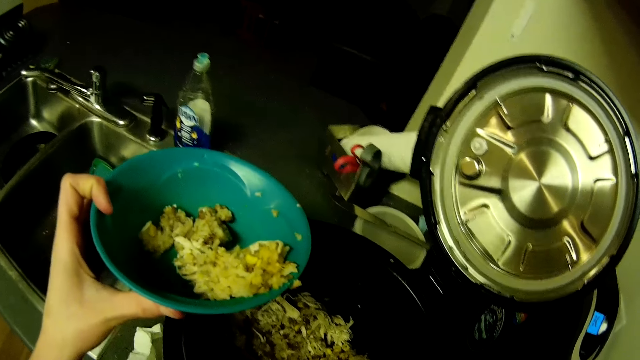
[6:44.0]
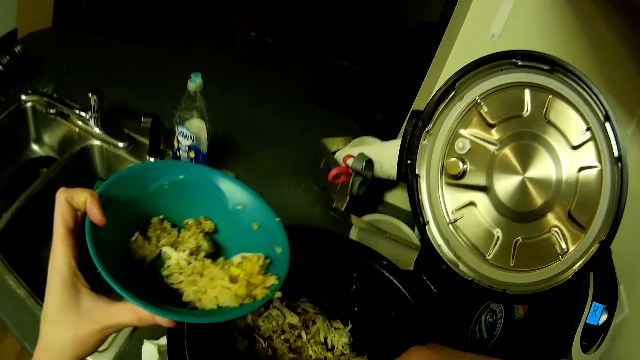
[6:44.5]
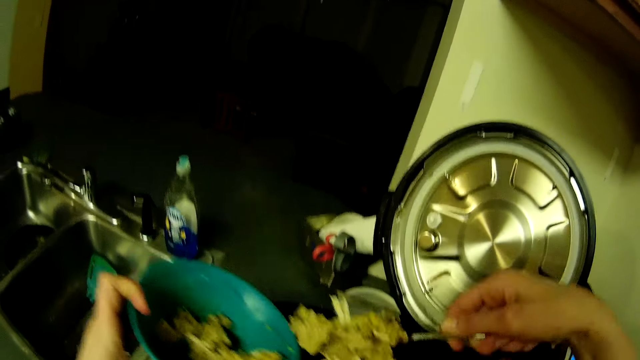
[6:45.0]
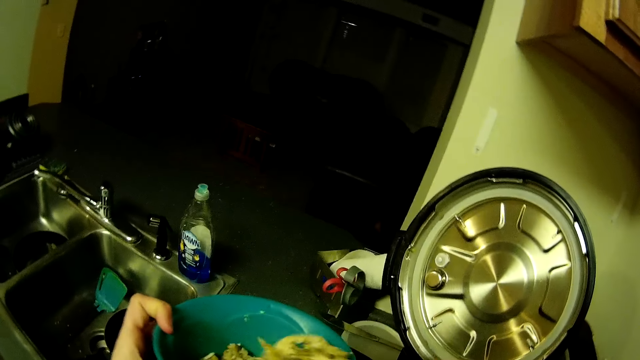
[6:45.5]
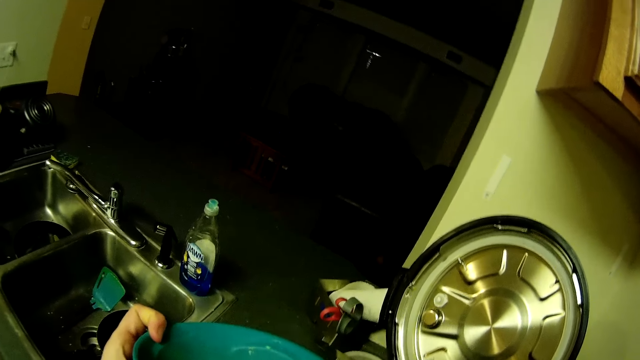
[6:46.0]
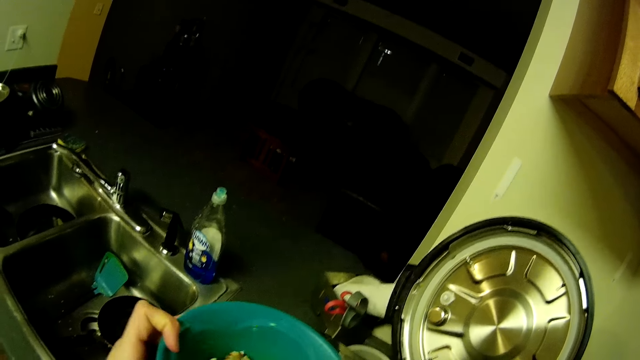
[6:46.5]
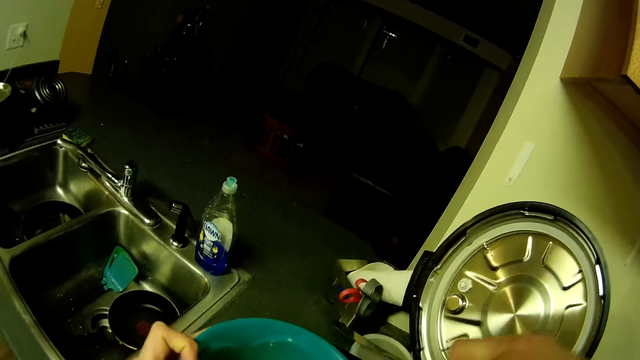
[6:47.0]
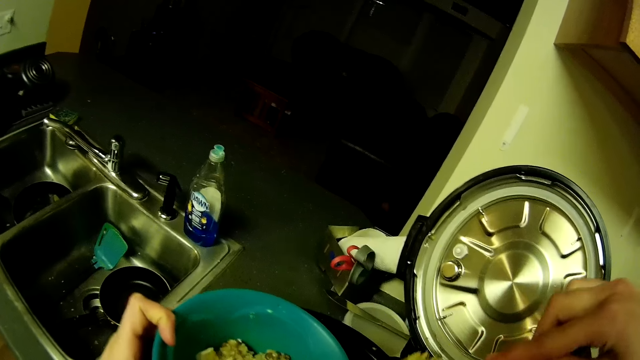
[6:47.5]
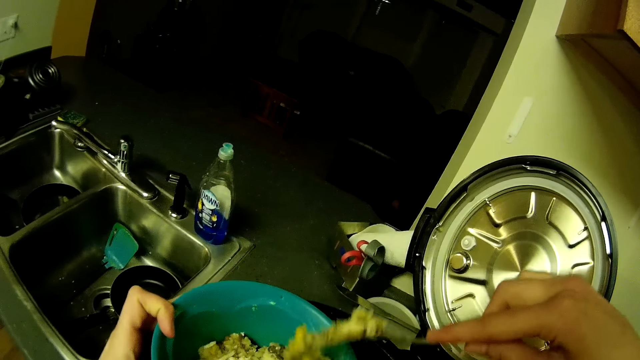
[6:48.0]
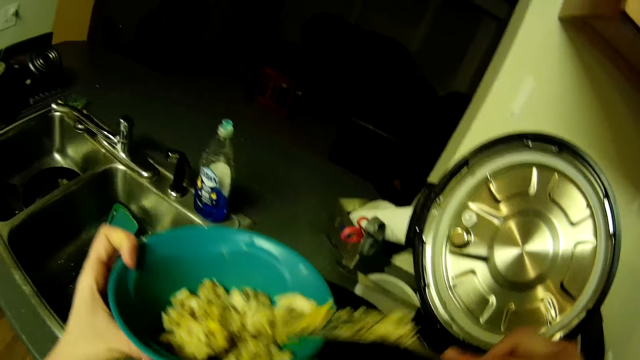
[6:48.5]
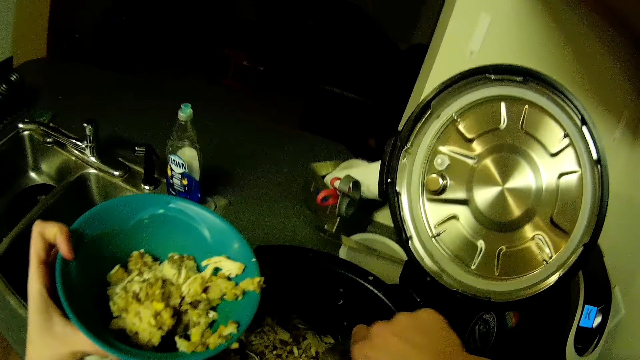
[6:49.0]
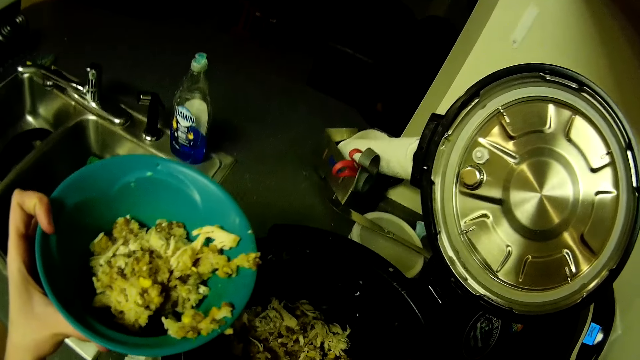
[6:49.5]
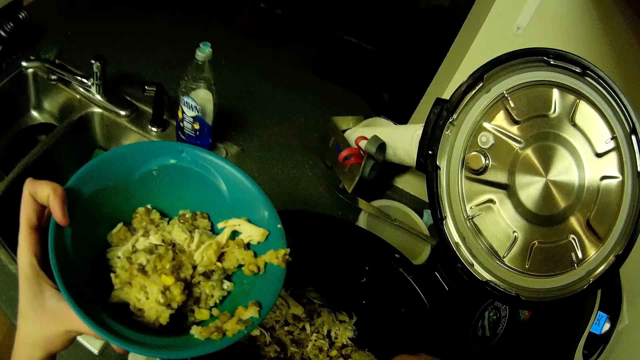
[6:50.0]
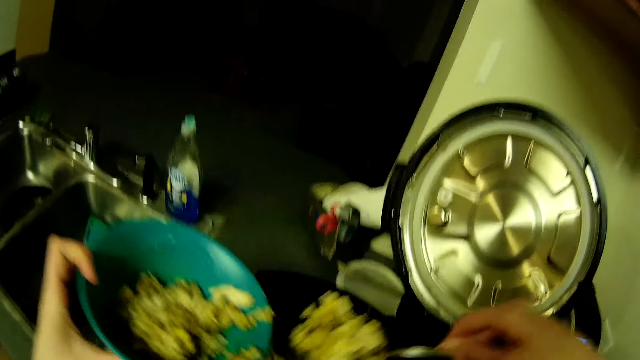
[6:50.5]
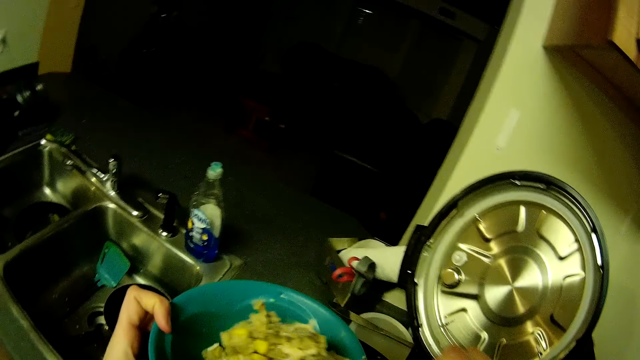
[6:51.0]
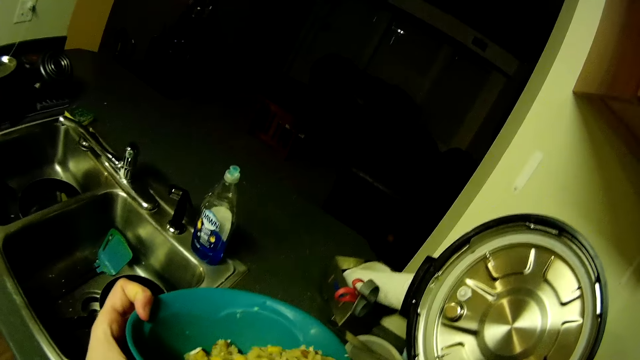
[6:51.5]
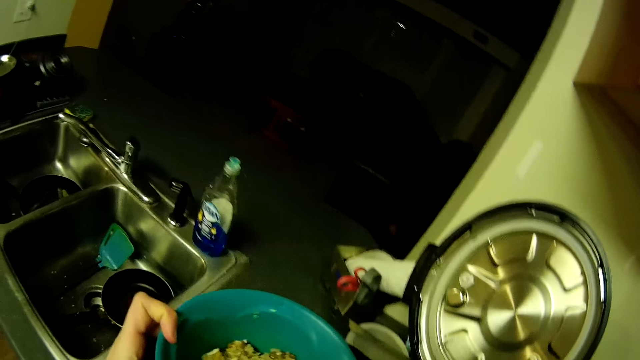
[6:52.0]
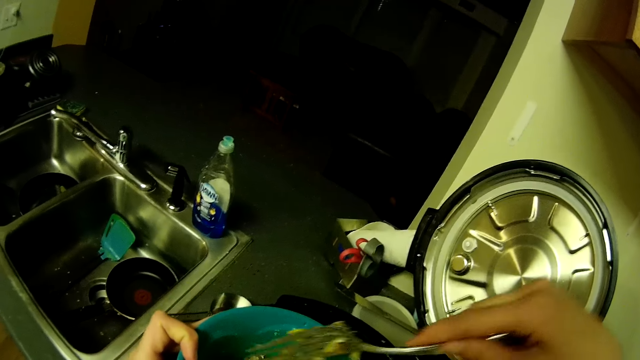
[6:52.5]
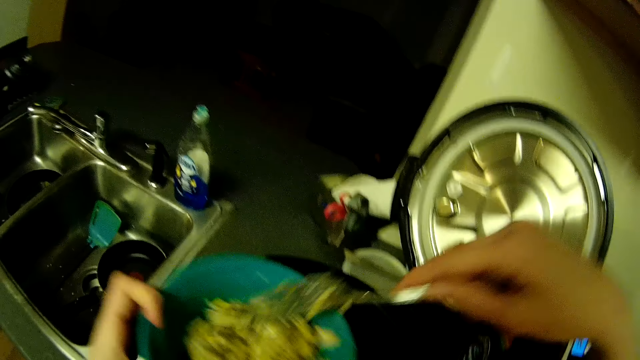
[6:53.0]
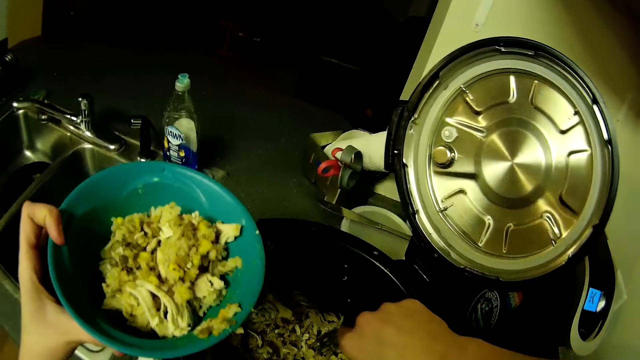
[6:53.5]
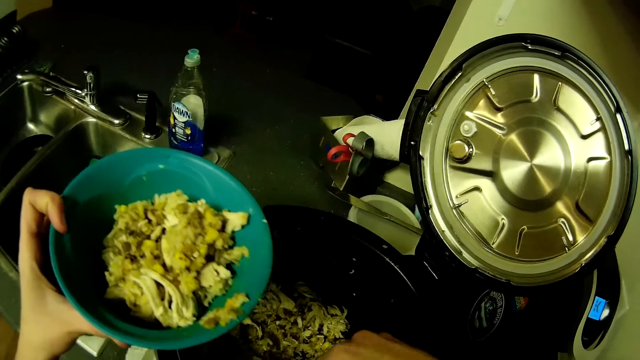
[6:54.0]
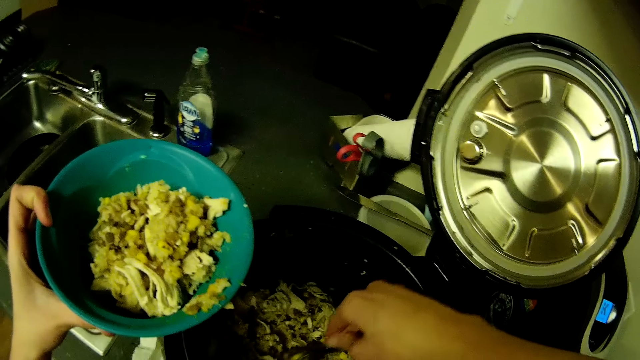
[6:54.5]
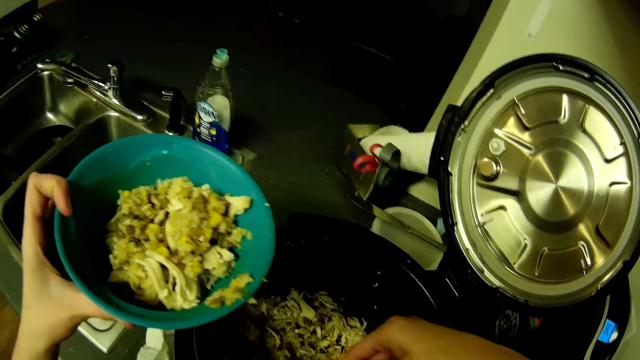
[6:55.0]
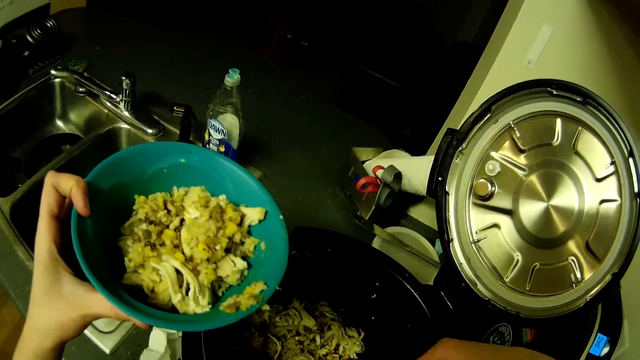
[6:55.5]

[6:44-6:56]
The camera wearer puts the food in the bowl. They take food with the spoon. They put the food in the bowl. They take food with the spoon.

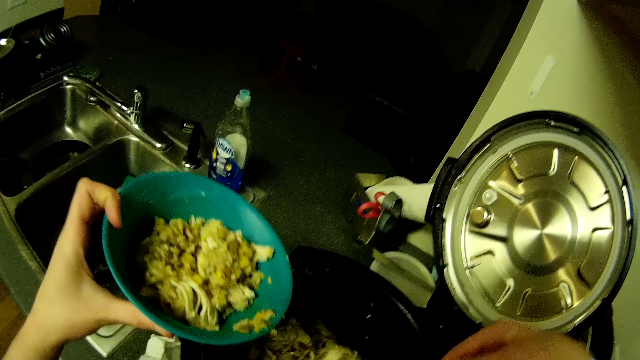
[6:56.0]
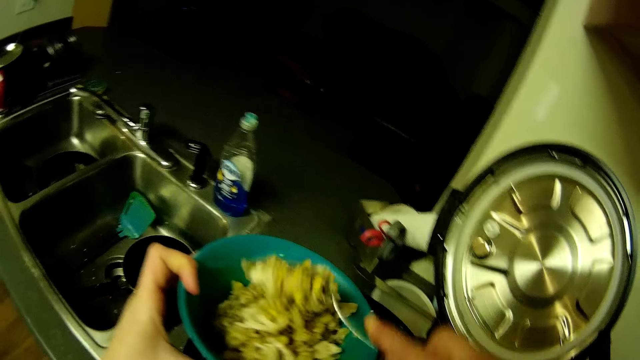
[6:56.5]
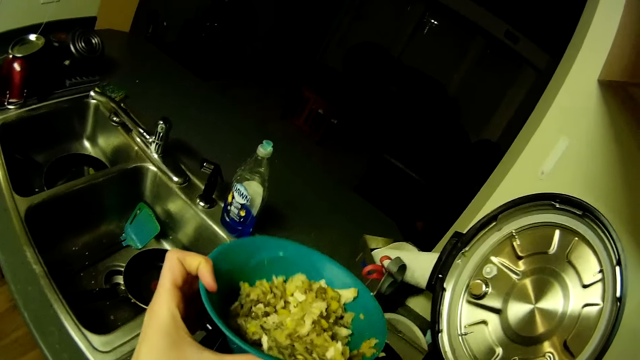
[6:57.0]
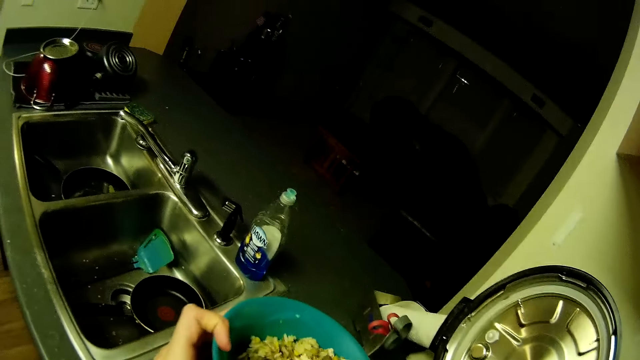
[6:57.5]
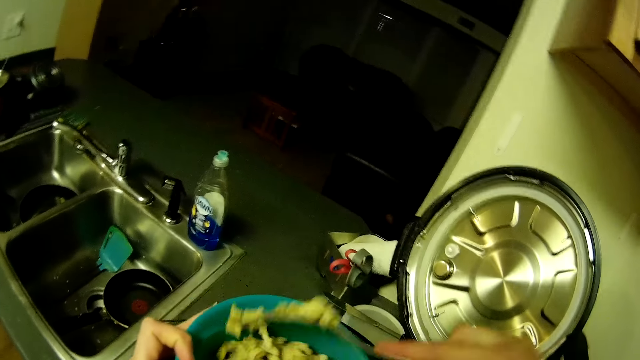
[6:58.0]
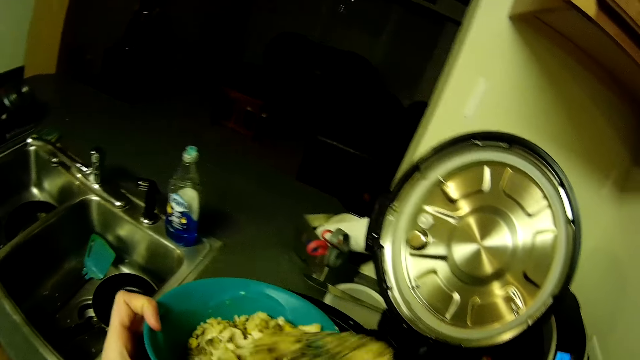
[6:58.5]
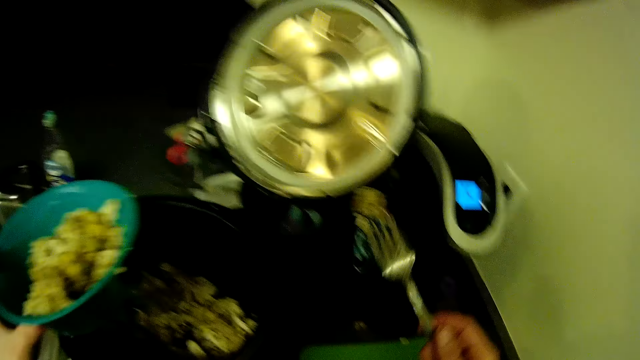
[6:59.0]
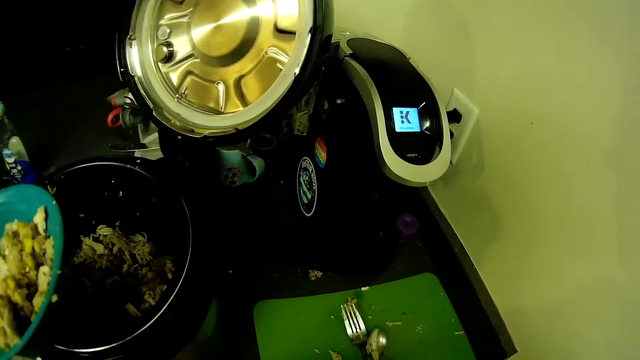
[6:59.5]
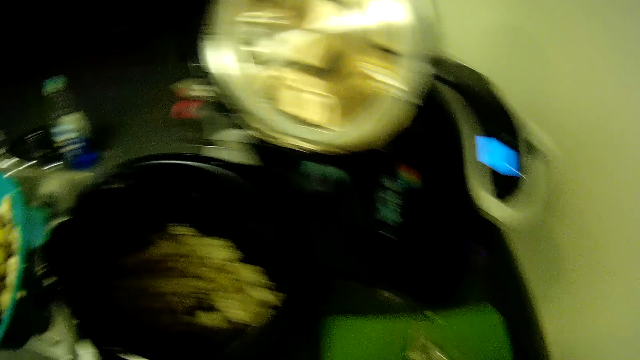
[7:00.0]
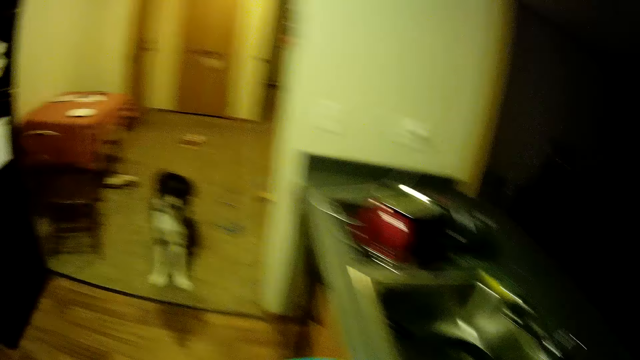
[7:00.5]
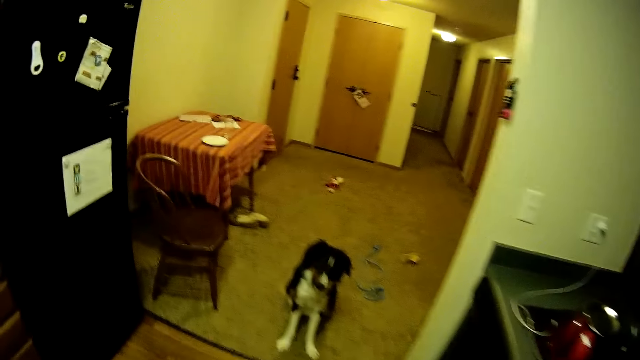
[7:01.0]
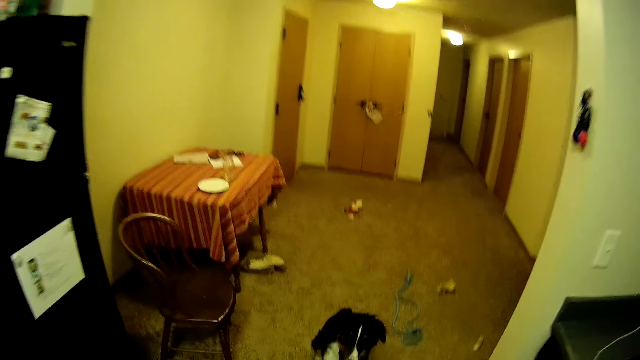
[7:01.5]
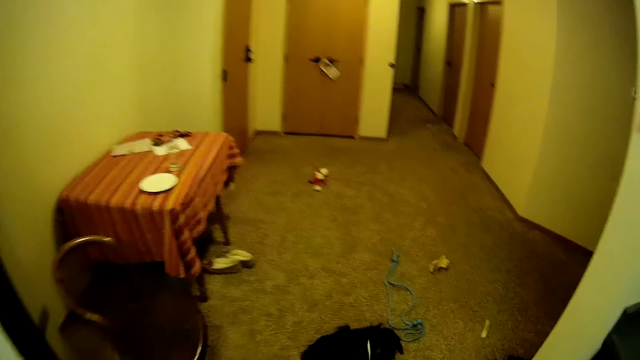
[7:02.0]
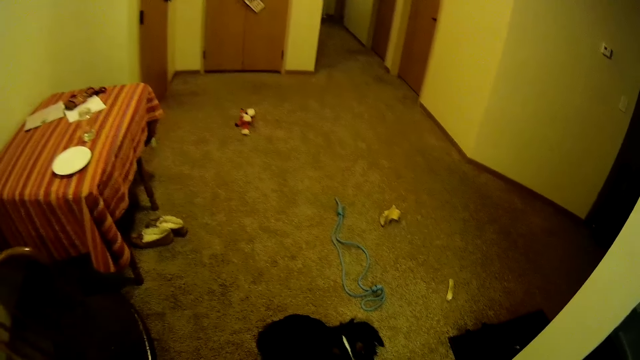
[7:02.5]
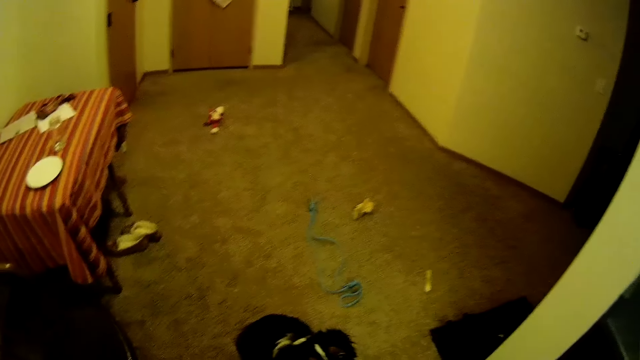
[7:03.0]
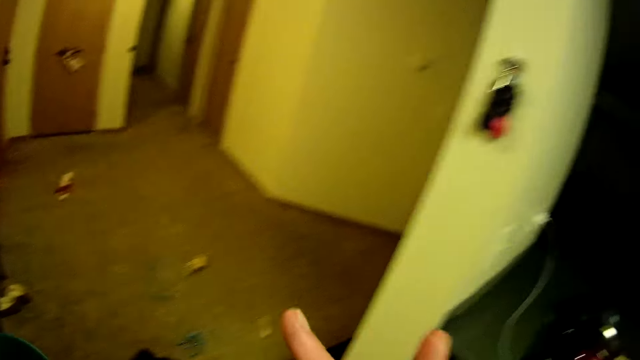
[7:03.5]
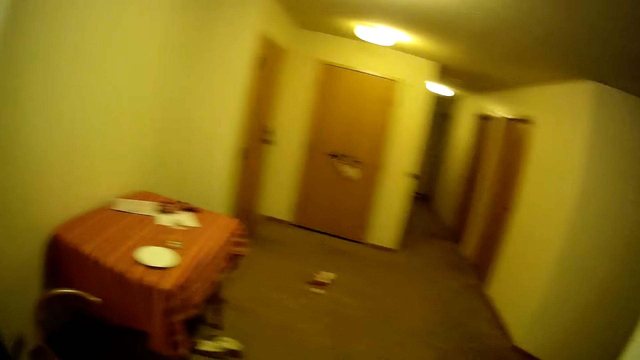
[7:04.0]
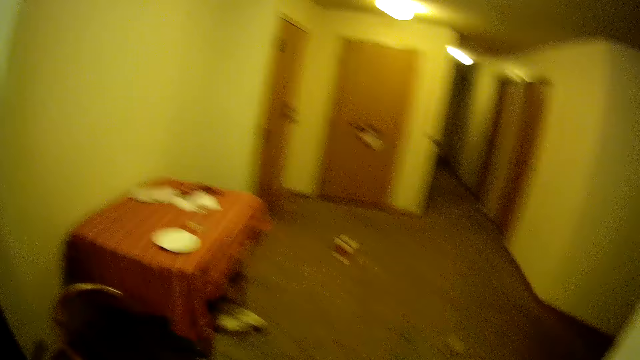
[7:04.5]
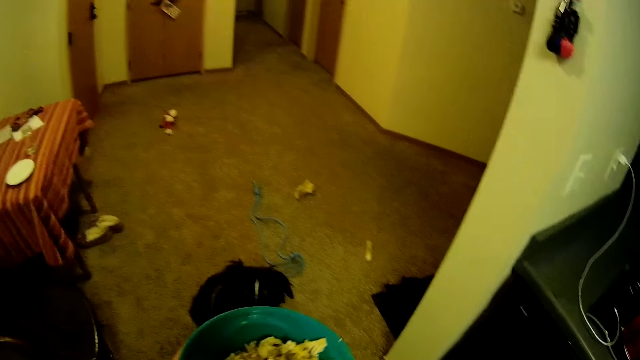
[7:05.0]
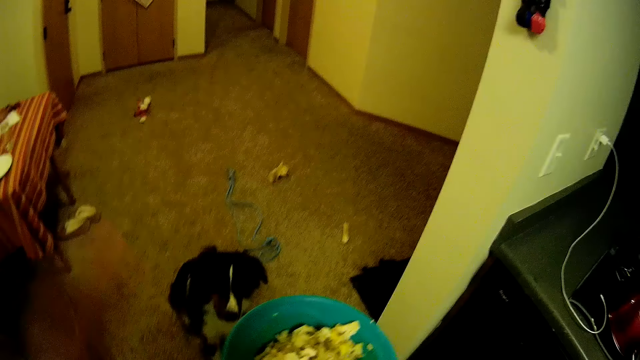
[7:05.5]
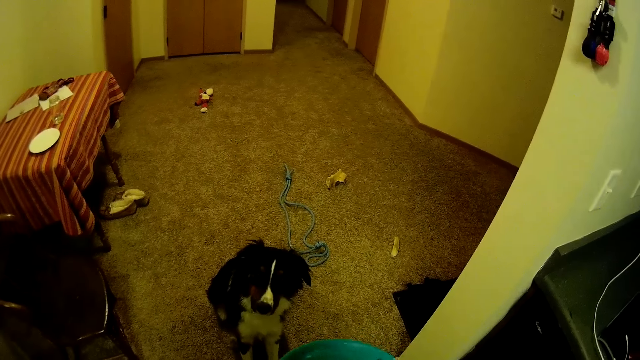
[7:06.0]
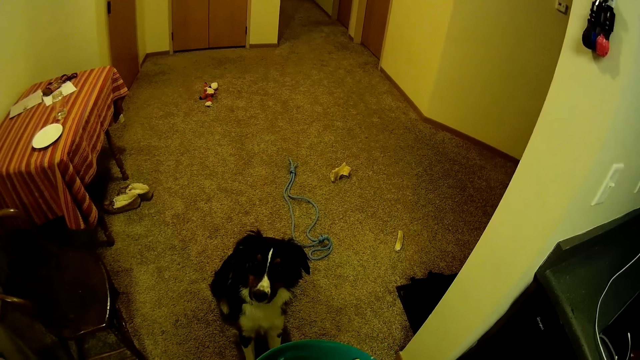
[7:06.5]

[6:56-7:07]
The camera wearer puts the food in the bowl. She drops the fork on the chopping board with her right hand. She walks in the house. She interacts with the dog. She passes the green bowl in her left hand to her right hand. She holds the bowl.
